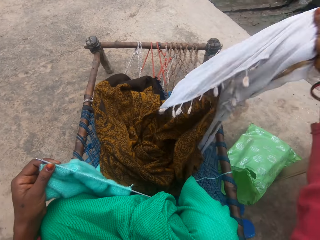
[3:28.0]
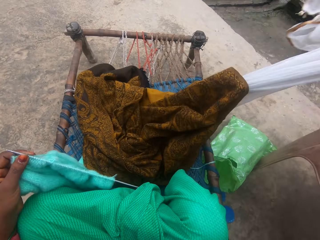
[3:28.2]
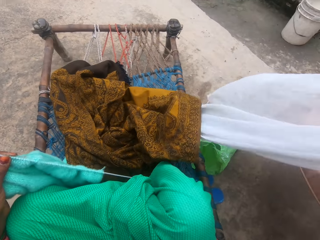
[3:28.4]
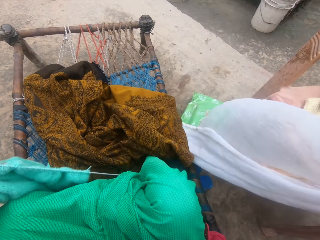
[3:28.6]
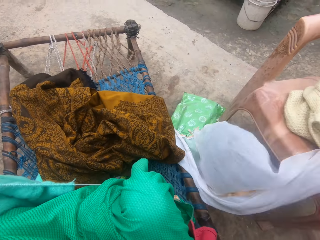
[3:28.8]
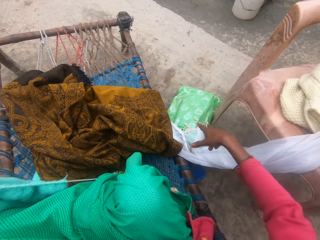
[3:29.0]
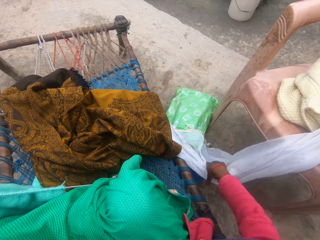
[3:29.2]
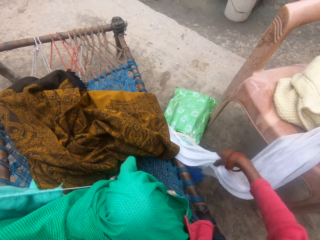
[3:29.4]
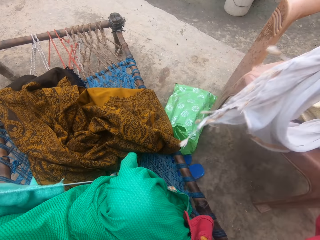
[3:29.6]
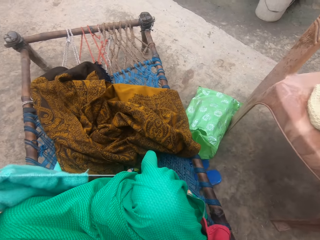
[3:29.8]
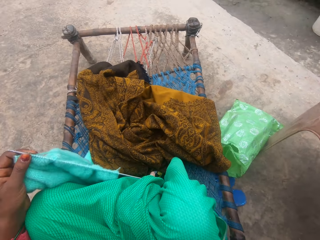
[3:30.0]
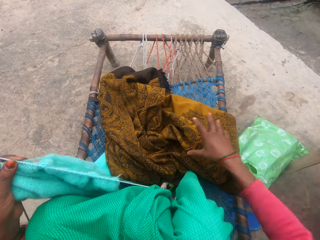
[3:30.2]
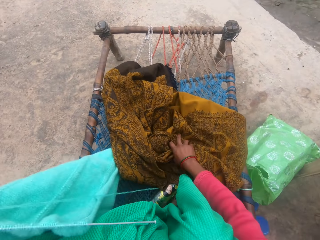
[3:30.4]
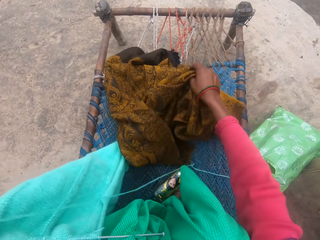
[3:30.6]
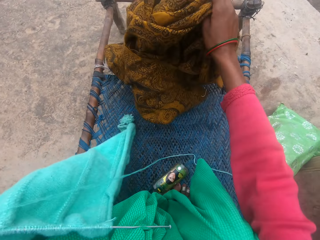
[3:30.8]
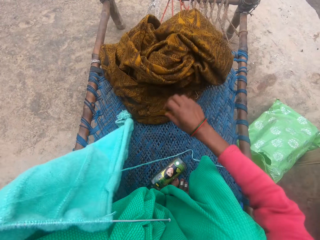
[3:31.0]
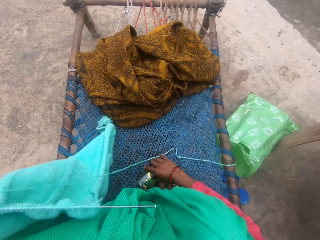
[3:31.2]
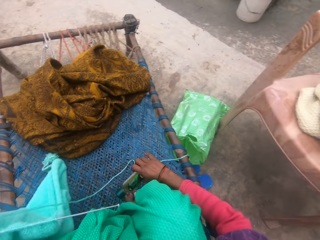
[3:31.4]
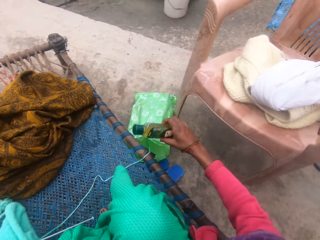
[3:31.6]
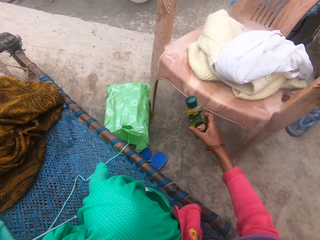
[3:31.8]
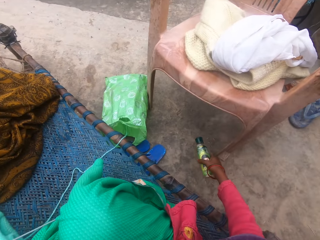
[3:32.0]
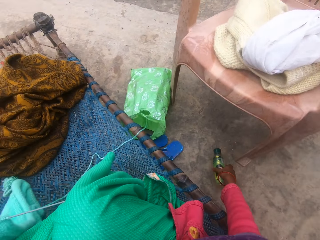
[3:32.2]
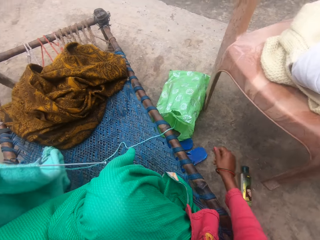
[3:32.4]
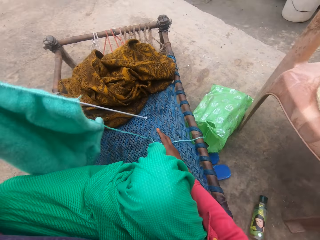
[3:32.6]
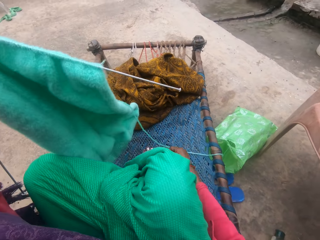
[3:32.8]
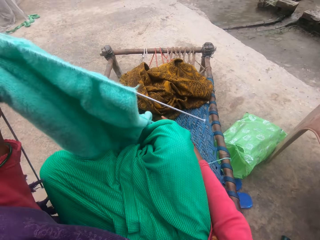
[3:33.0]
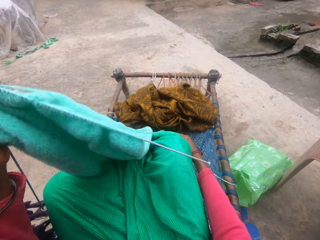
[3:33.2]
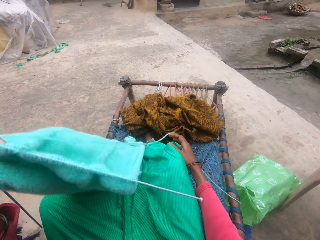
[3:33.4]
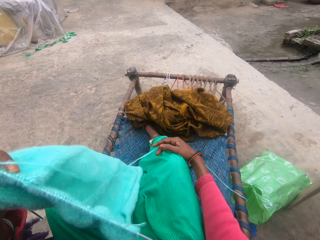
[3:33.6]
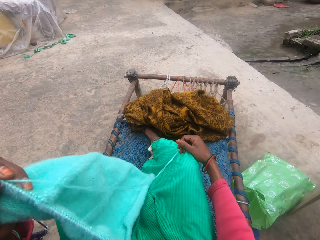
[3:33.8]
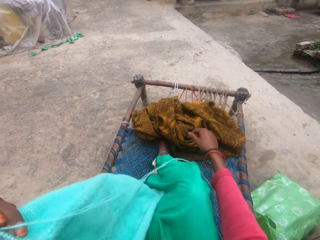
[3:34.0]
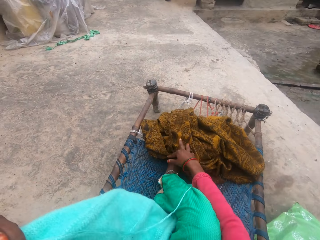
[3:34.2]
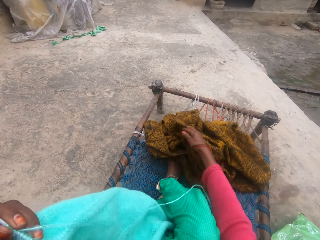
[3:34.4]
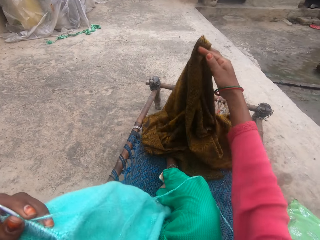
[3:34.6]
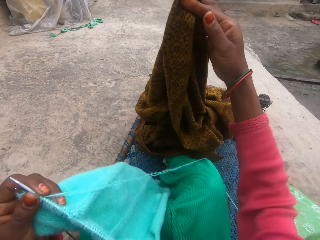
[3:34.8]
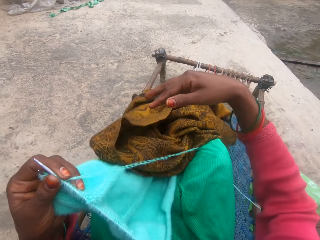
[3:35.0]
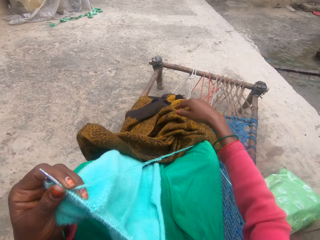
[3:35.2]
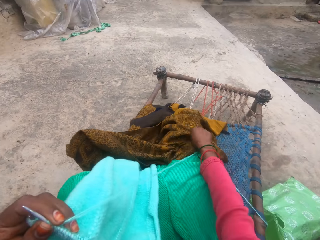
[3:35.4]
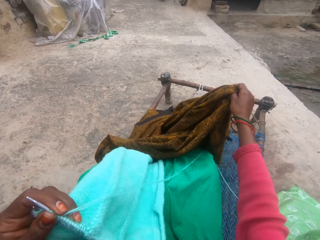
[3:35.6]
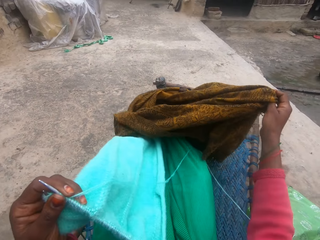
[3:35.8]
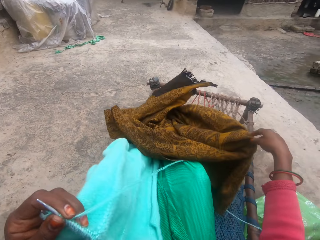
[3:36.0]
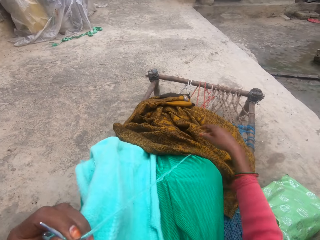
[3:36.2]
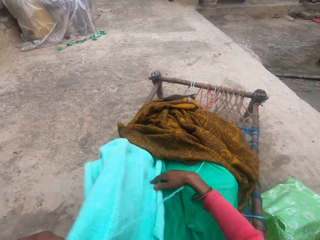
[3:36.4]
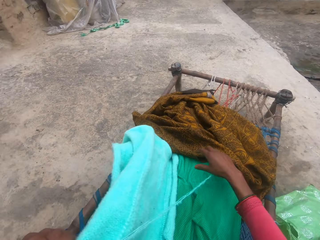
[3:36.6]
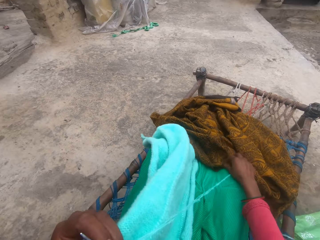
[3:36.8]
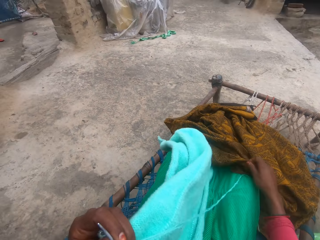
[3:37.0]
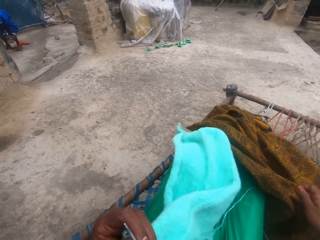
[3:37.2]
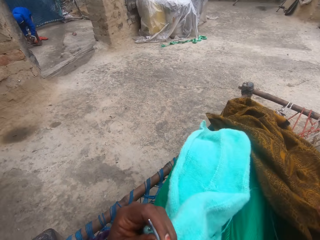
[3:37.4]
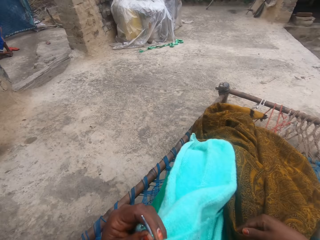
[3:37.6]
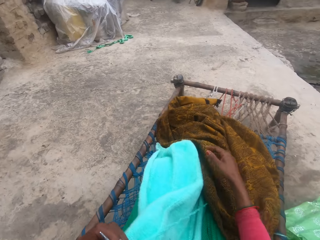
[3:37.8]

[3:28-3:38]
The camera wearer picks up a cloth on the mat. She drops the piece of cloth on a plastic chair. She arranges the cloth on the plastic chair properly. She holds a sheet. She adjusts a blanket on the mat. She picks up a plastic bottle from the mat. She drops the plastic bottle on the floor. She holds the bottle. She raises the crochet up. She picks up something from the mat. She drops the blanket on her floor. She adjusts the blanket on her leg.

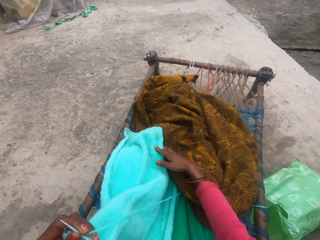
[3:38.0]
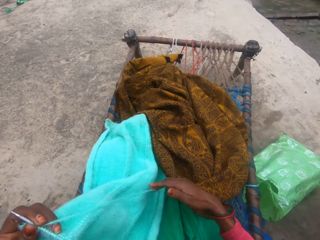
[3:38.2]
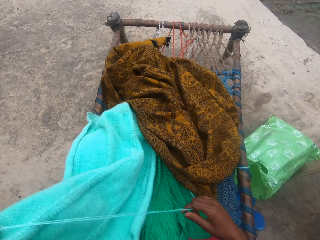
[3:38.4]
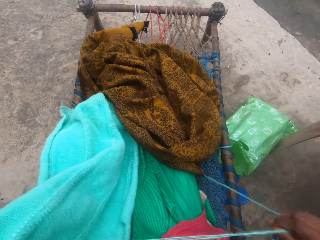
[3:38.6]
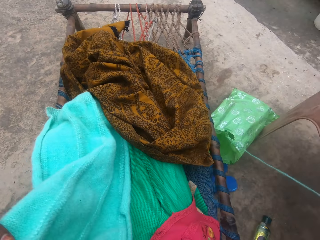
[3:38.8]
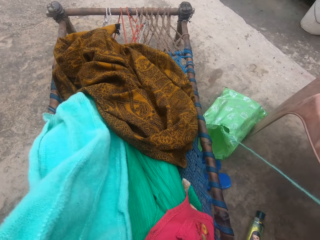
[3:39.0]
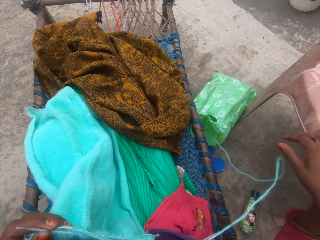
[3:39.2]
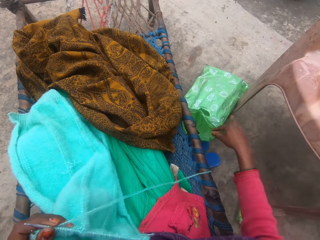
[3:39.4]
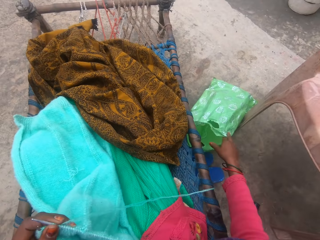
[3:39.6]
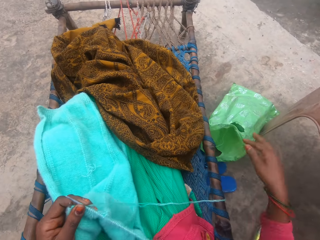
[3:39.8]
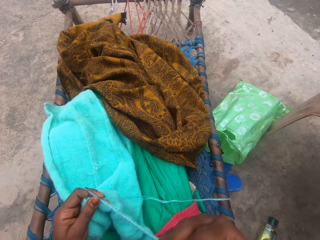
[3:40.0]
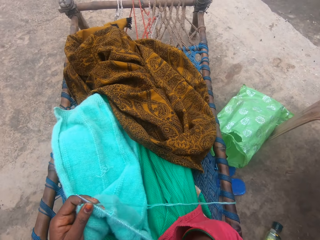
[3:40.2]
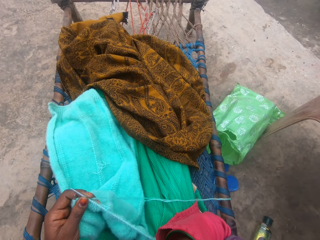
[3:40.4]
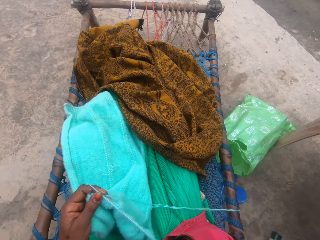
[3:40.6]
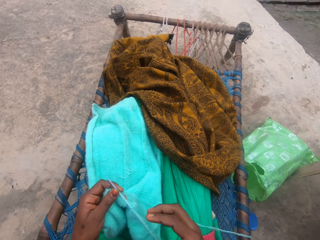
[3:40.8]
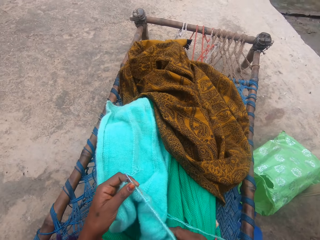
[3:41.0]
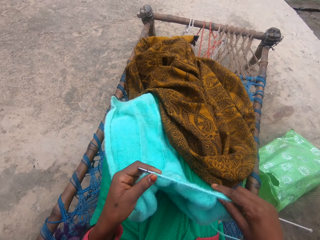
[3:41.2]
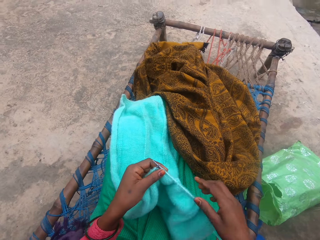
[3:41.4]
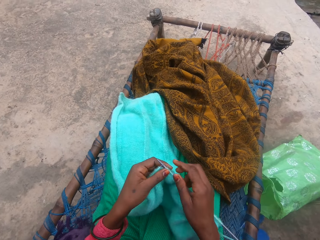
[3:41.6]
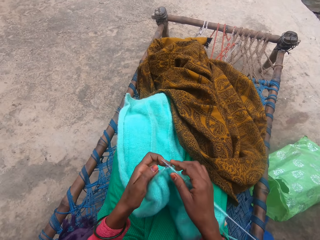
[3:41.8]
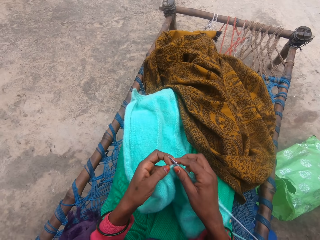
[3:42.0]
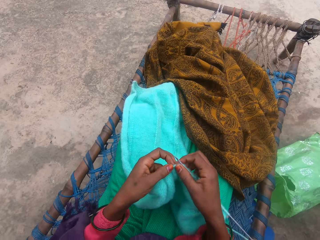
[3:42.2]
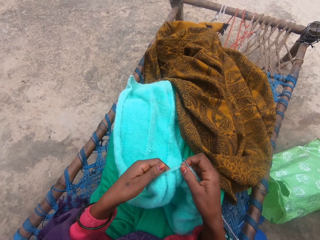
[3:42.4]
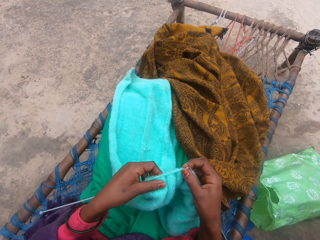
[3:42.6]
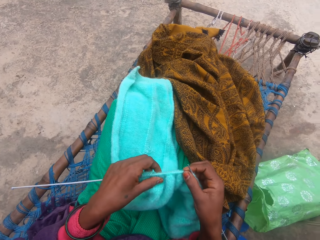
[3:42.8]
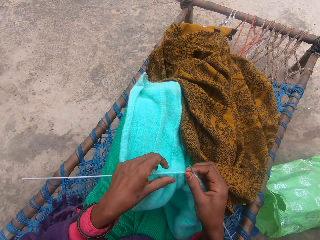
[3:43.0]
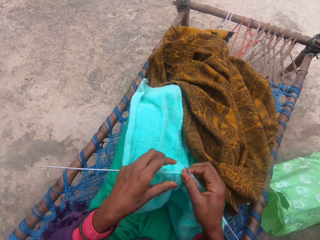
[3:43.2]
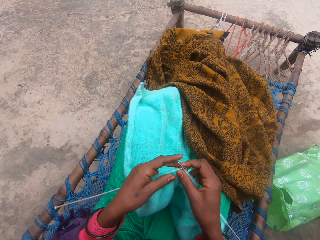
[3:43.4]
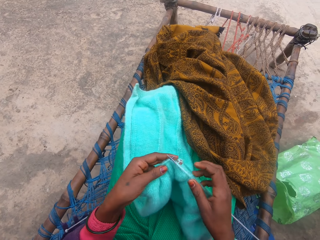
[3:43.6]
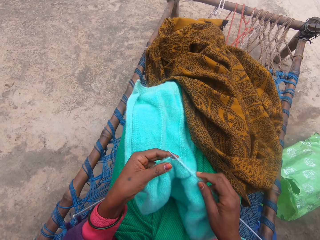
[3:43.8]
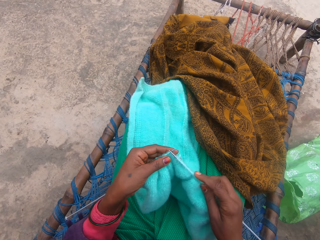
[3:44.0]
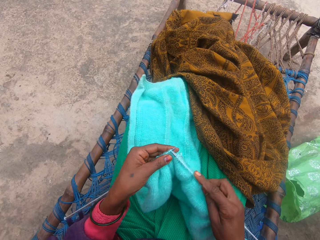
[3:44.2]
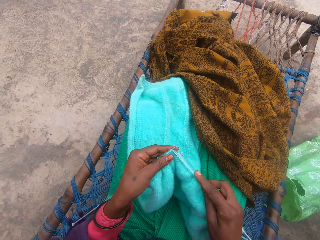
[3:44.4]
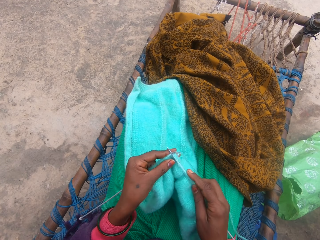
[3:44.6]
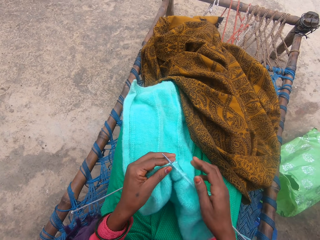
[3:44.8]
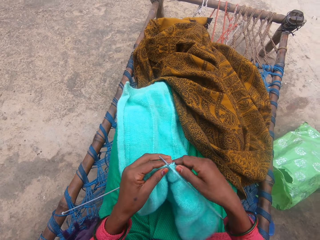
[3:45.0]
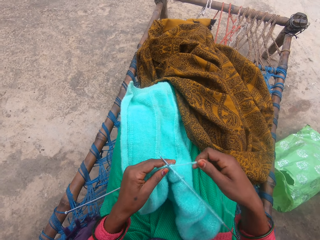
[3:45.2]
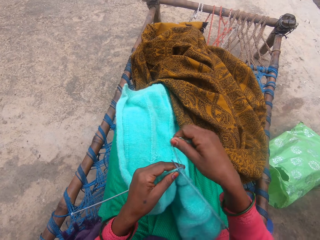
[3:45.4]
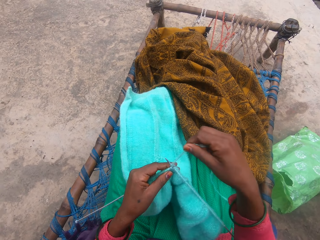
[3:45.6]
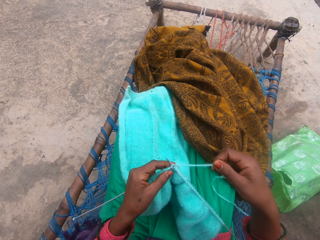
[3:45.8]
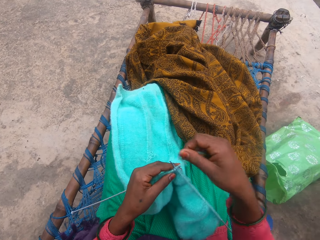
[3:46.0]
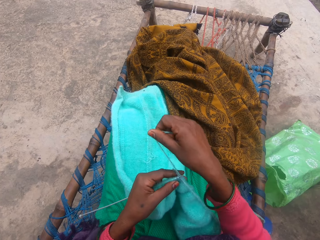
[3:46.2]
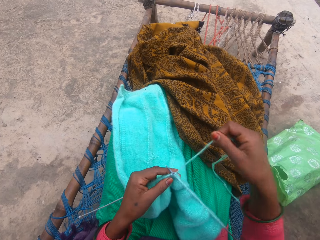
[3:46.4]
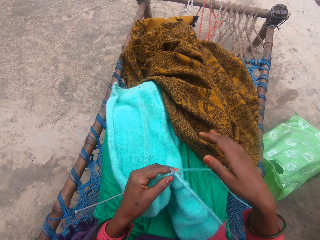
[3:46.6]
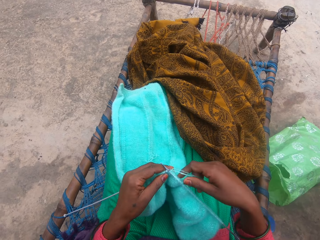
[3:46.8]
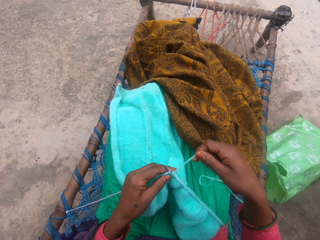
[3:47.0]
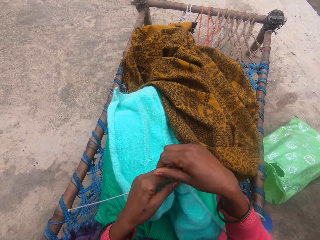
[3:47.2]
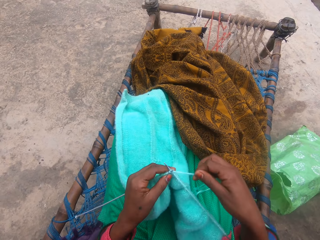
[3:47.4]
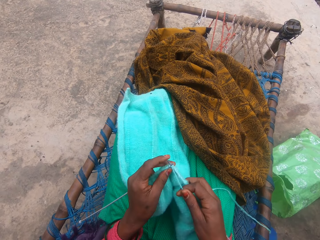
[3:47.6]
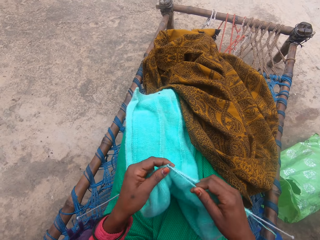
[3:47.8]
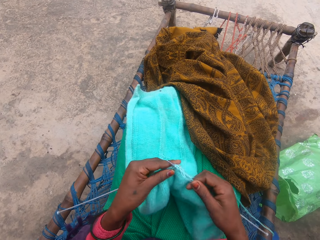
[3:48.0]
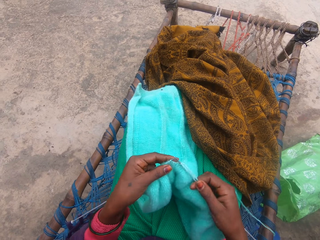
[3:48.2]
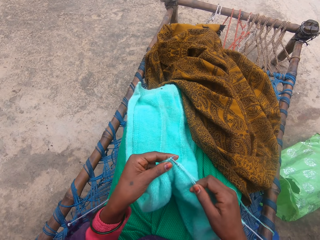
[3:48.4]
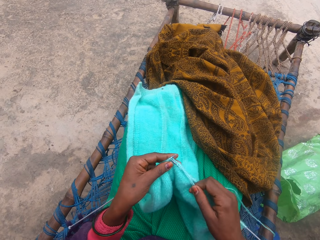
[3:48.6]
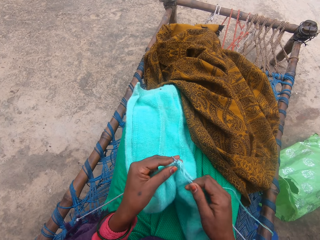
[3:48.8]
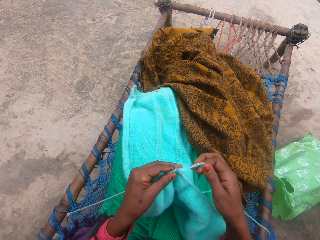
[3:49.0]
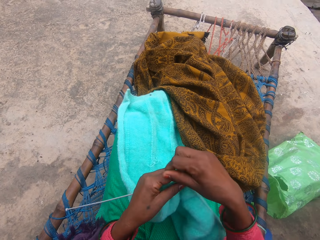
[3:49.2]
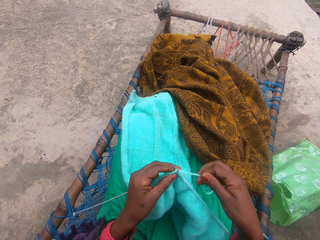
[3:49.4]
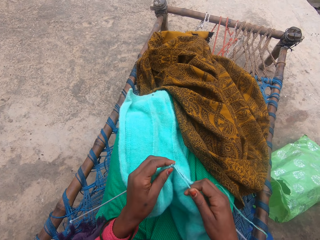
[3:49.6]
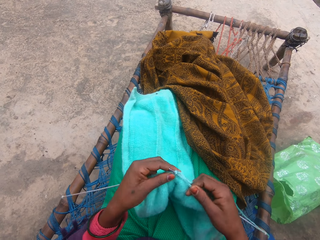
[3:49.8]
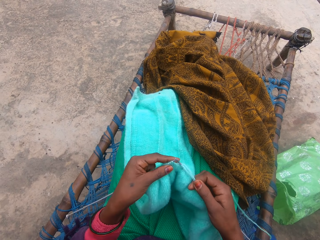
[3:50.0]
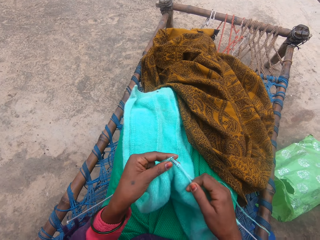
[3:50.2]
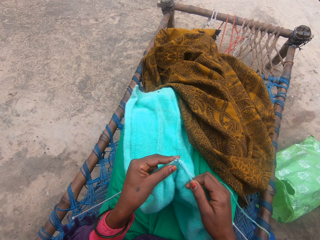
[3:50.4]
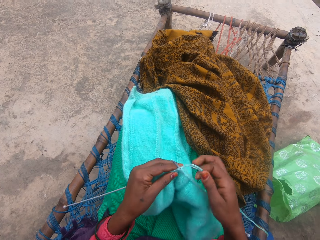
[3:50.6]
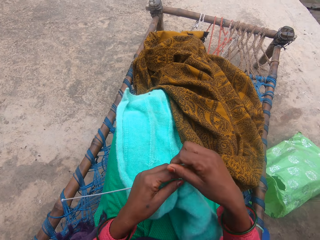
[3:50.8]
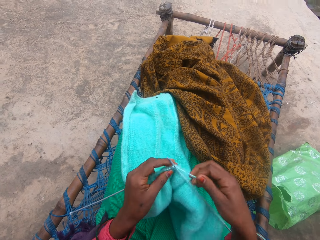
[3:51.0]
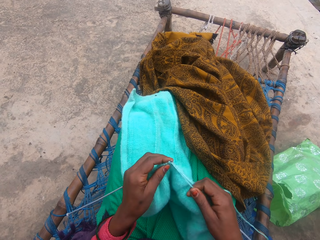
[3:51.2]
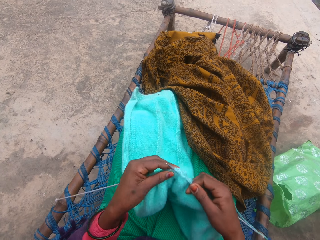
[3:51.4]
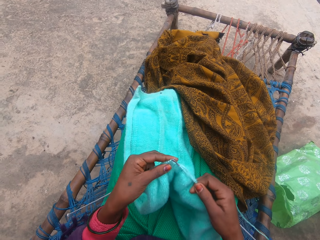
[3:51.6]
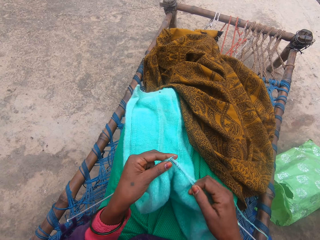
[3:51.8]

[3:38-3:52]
The camera wearer adjusts the yarn with her hand. She adjusts the crochet. She knits the yarn with the needle in her hands. She rolls the yarn on the needle. She holds the thread. She knits the yarn with the needle in her hands. She rolls the yarn on the needle. She knits the yarn with the needle in her hands. She rolls the yarn on the needle.
